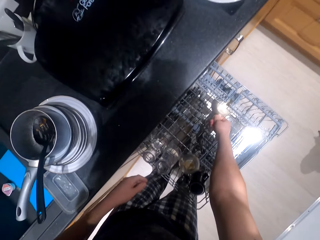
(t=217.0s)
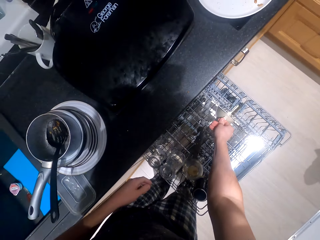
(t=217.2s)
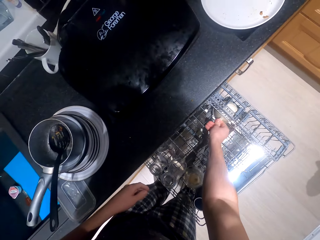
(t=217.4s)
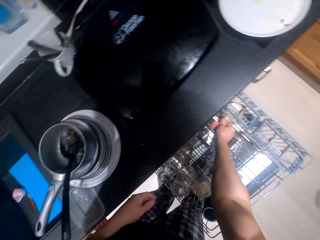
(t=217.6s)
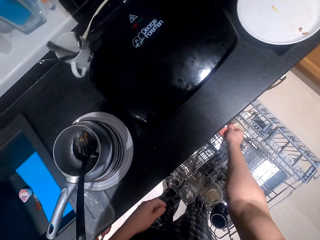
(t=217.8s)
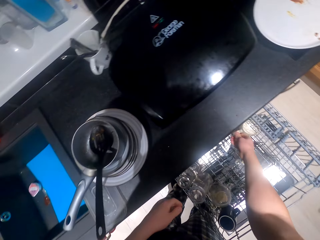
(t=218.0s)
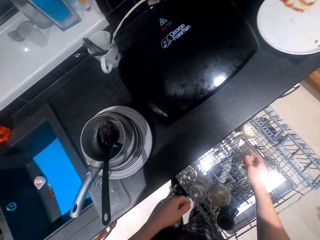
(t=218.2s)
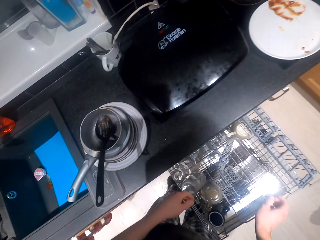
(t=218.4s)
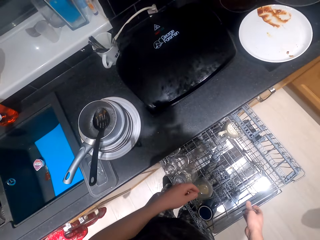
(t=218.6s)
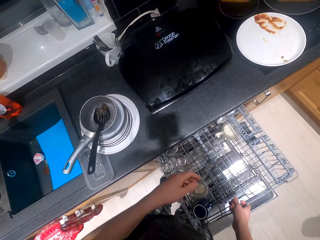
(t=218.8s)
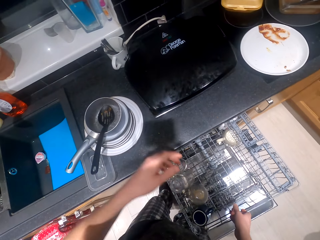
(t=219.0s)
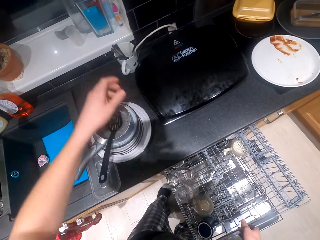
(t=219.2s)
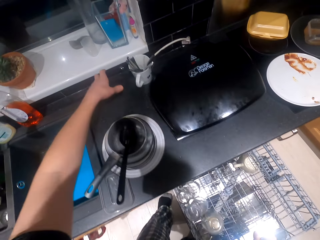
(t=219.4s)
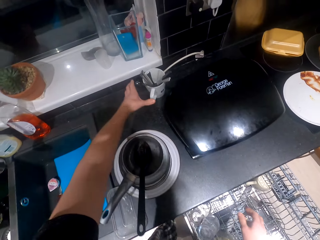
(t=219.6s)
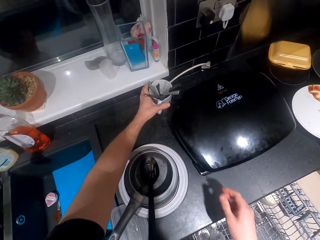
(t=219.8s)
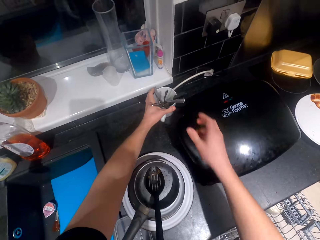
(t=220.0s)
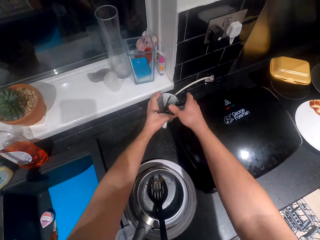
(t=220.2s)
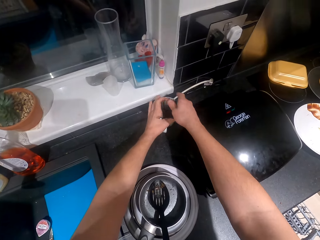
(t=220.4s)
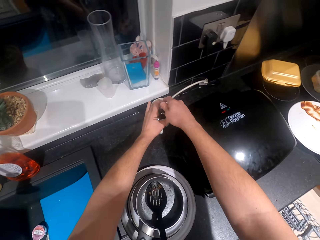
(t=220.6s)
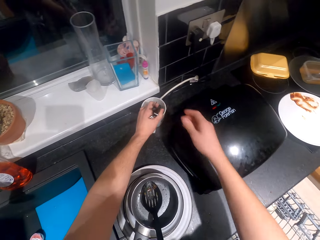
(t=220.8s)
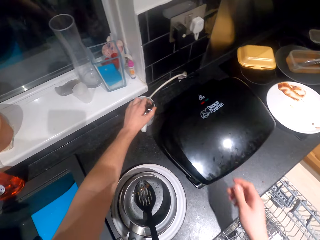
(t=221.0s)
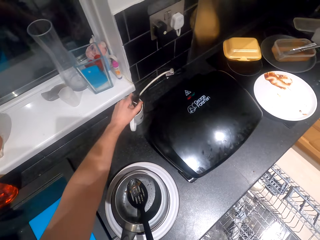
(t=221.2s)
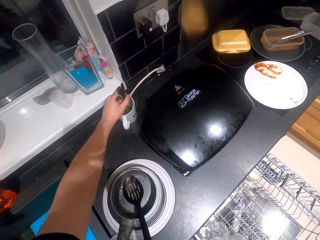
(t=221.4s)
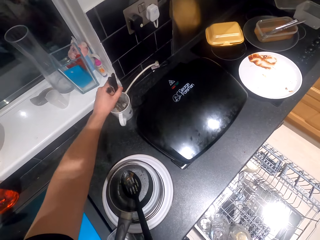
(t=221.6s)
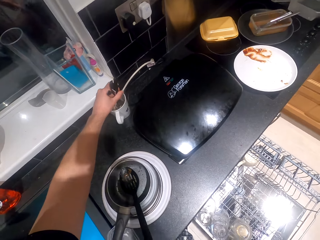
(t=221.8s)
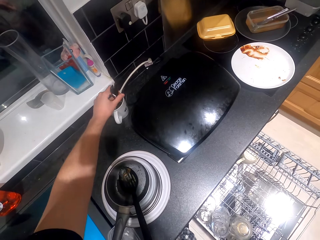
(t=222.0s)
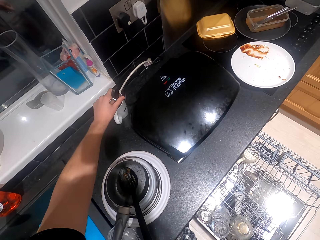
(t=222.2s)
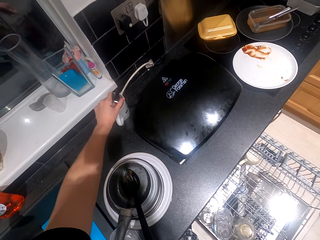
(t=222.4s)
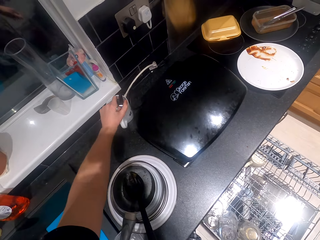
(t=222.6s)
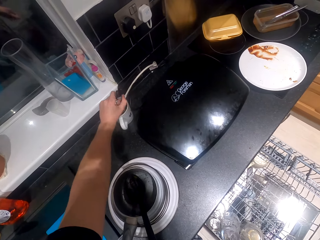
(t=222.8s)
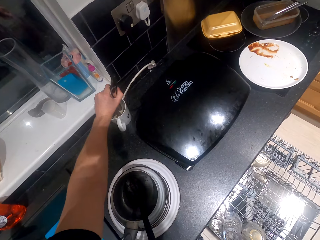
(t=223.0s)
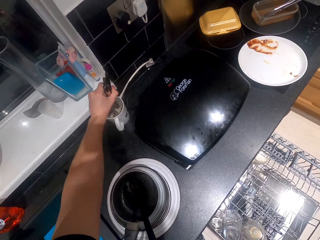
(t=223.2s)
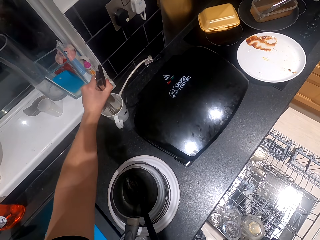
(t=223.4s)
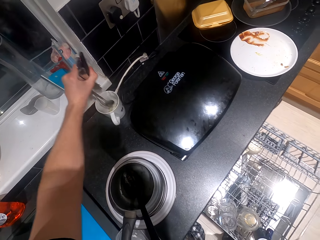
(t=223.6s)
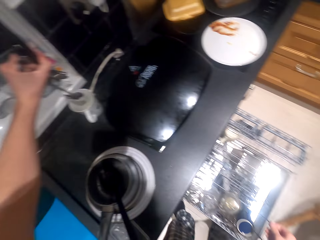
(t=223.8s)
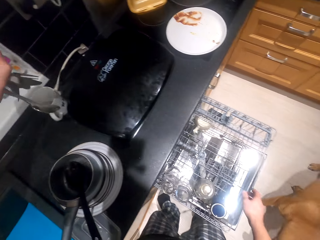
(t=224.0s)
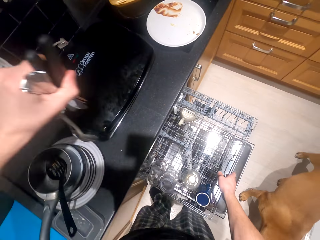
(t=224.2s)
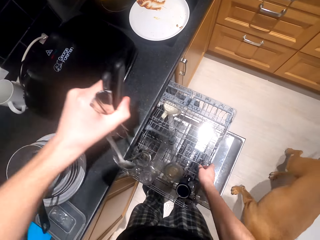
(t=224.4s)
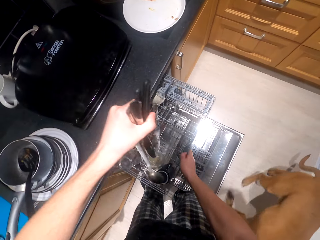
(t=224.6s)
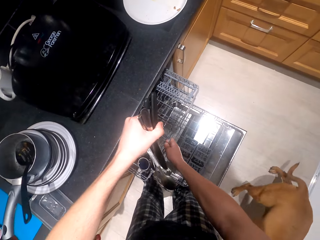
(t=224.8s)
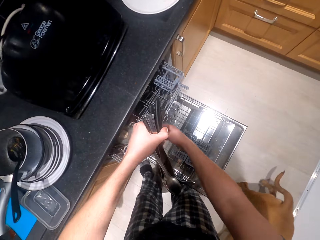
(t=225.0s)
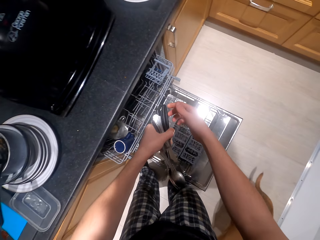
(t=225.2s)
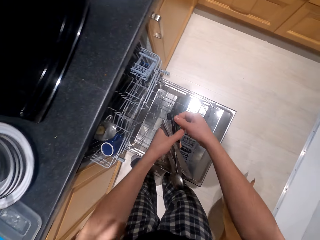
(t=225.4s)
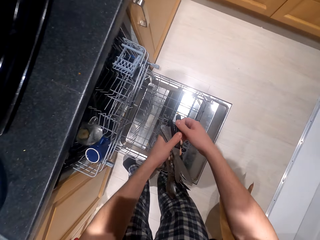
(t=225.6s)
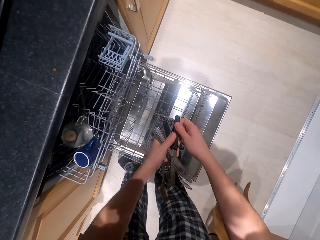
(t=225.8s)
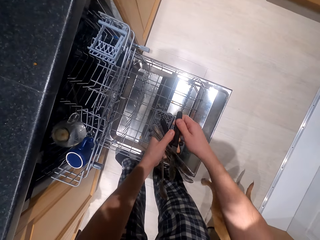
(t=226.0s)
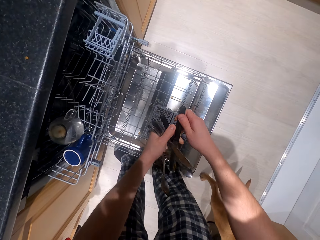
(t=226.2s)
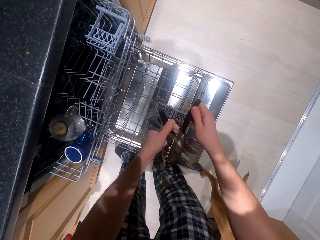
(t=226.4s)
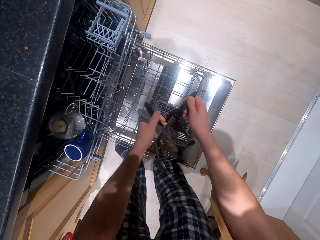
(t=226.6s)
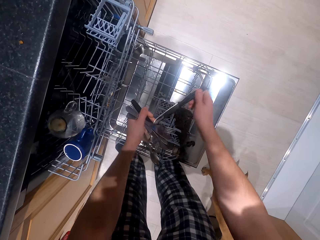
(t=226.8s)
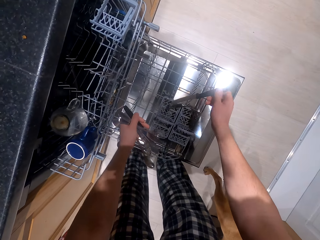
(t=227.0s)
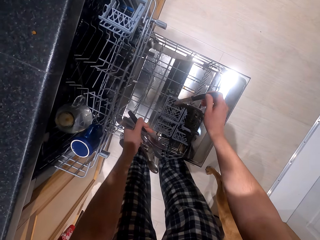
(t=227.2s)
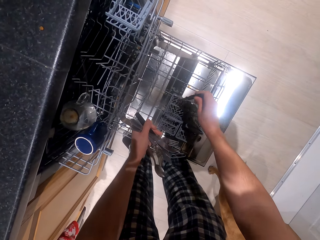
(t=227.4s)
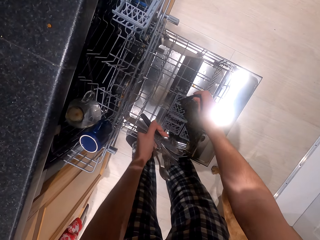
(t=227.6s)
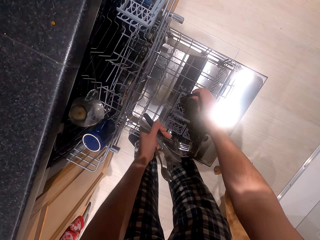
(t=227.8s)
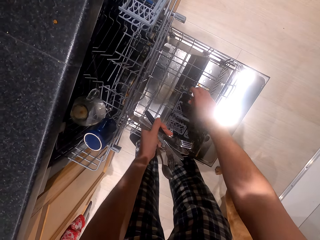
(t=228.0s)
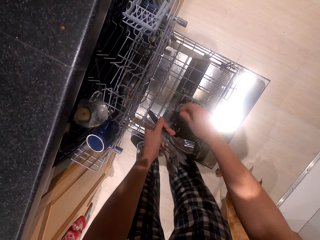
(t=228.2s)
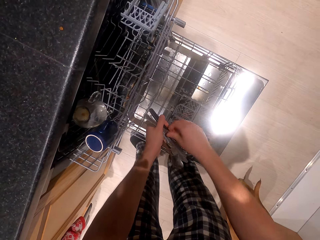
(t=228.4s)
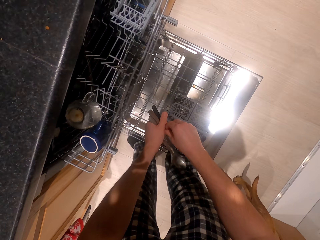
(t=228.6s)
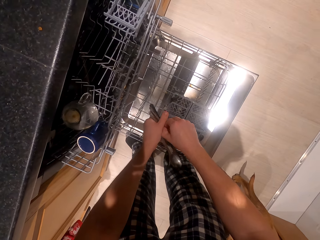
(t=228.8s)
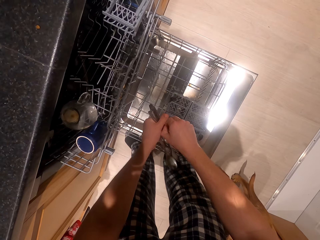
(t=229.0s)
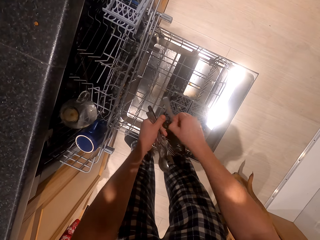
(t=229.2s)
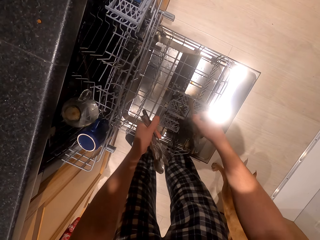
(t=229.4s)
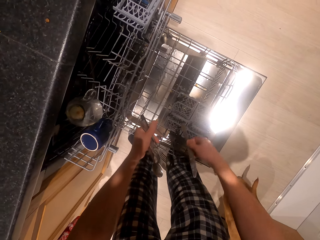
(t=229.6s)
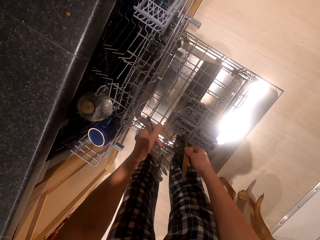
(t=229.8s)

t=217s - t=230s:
The camera wearer picks spoons from the kitchen surface. They put the spoons in the drawer.

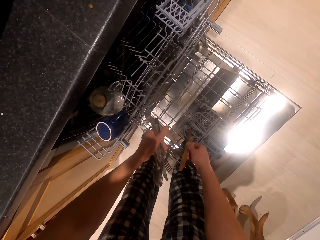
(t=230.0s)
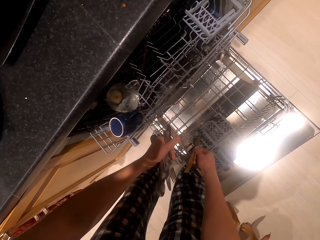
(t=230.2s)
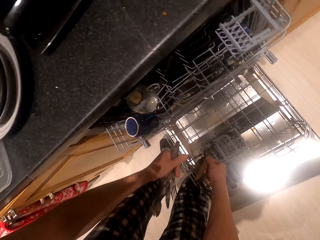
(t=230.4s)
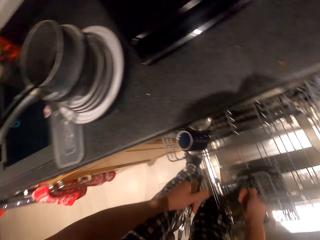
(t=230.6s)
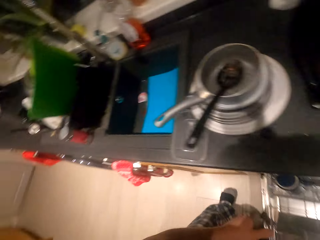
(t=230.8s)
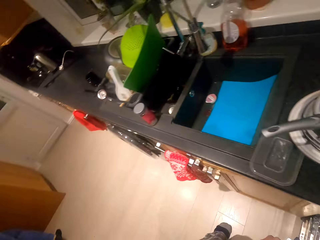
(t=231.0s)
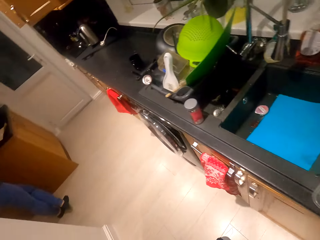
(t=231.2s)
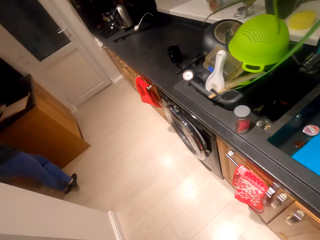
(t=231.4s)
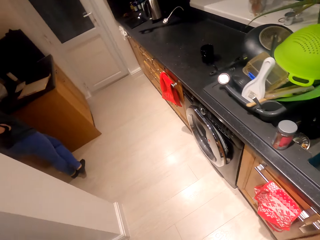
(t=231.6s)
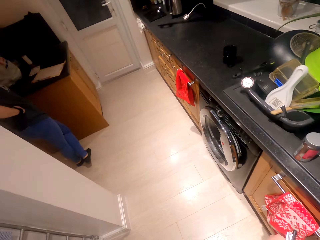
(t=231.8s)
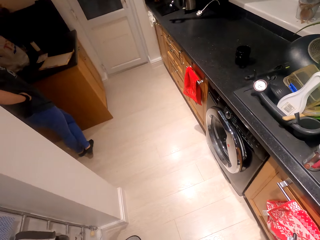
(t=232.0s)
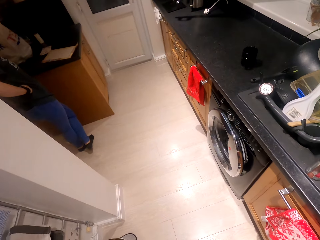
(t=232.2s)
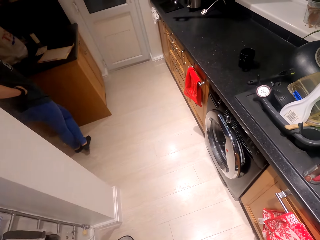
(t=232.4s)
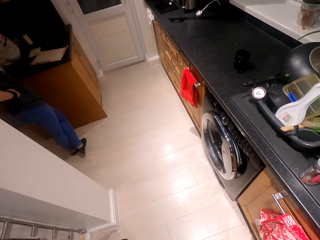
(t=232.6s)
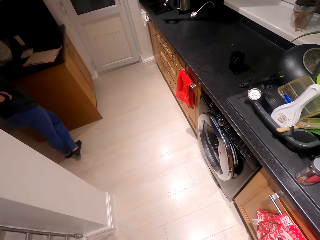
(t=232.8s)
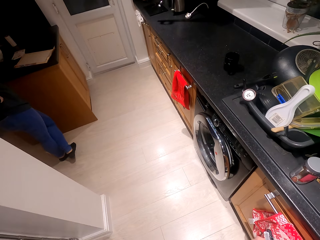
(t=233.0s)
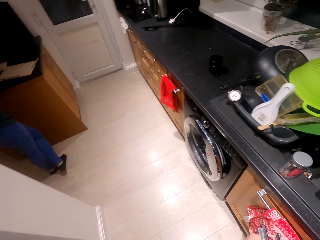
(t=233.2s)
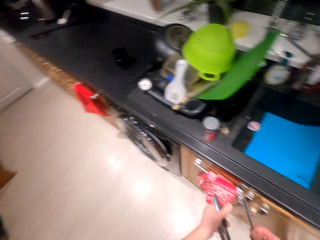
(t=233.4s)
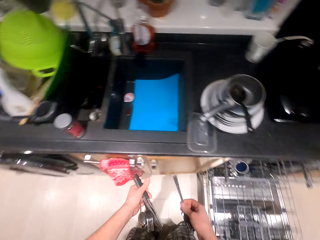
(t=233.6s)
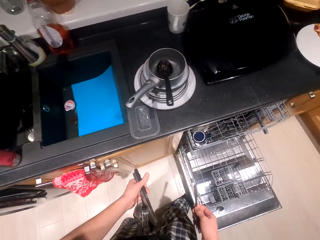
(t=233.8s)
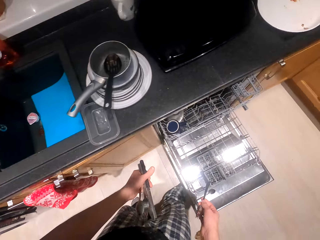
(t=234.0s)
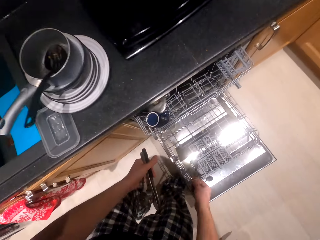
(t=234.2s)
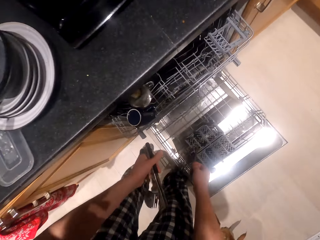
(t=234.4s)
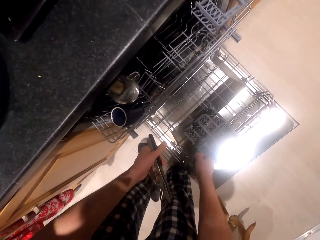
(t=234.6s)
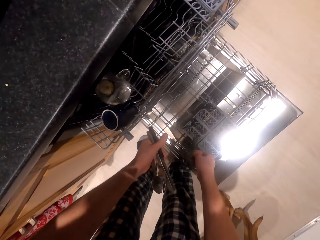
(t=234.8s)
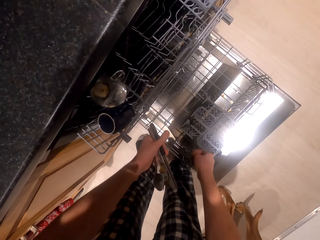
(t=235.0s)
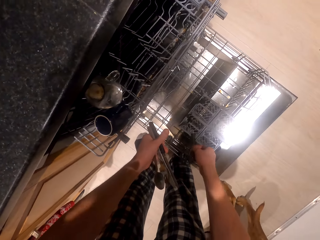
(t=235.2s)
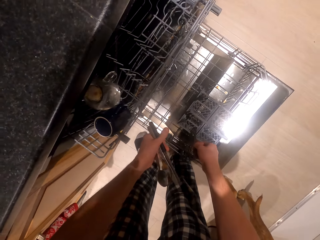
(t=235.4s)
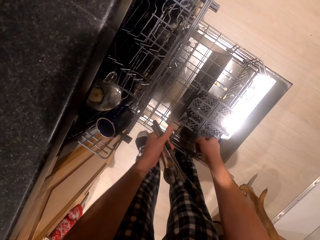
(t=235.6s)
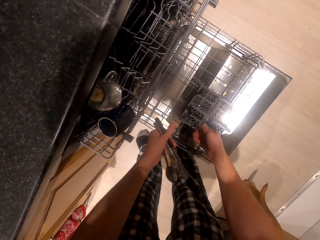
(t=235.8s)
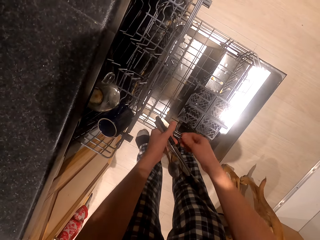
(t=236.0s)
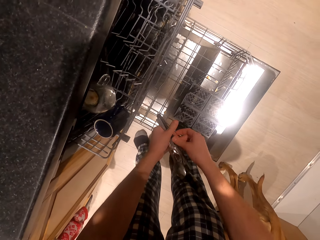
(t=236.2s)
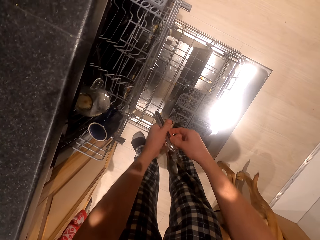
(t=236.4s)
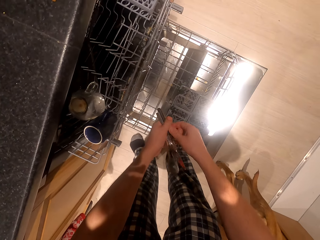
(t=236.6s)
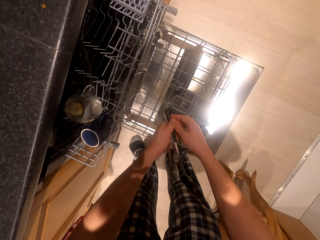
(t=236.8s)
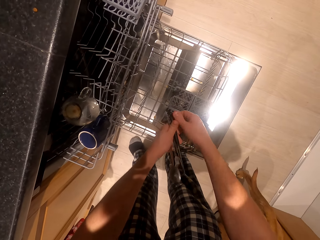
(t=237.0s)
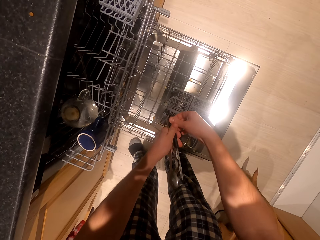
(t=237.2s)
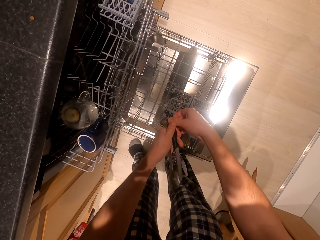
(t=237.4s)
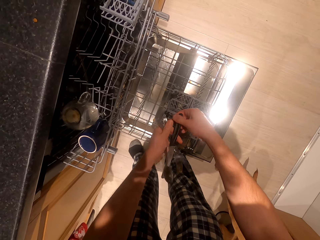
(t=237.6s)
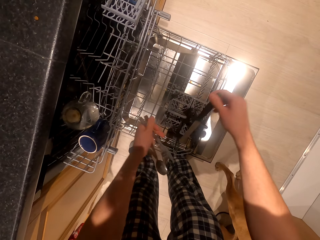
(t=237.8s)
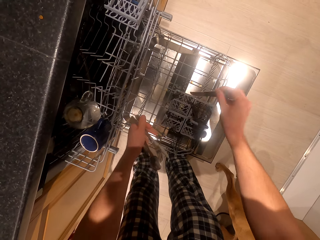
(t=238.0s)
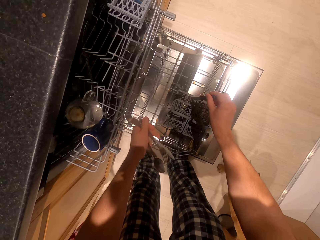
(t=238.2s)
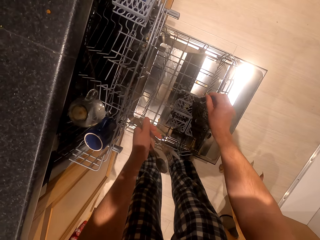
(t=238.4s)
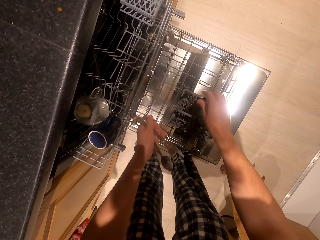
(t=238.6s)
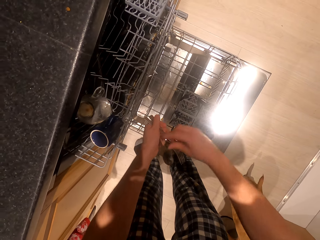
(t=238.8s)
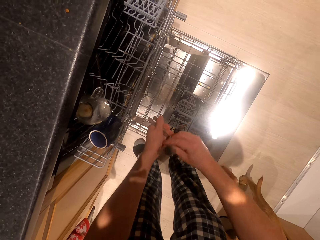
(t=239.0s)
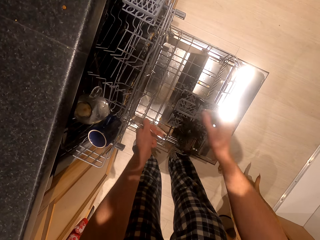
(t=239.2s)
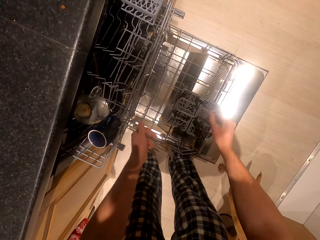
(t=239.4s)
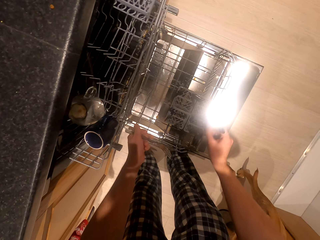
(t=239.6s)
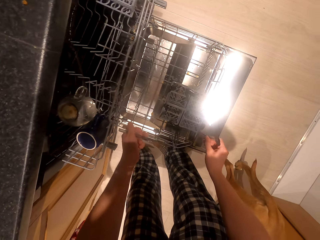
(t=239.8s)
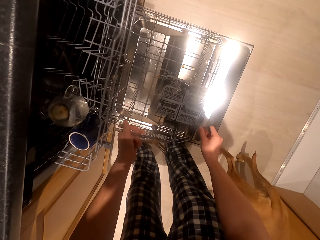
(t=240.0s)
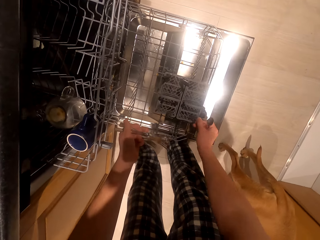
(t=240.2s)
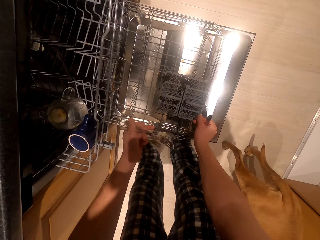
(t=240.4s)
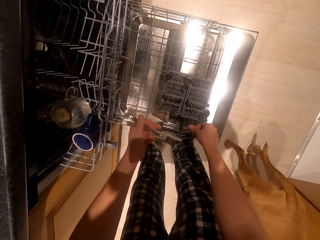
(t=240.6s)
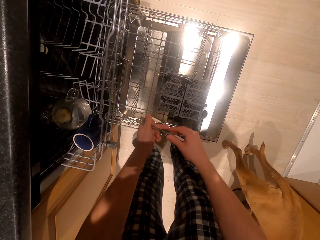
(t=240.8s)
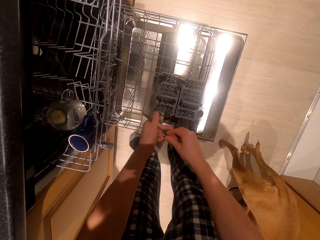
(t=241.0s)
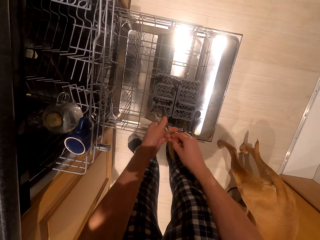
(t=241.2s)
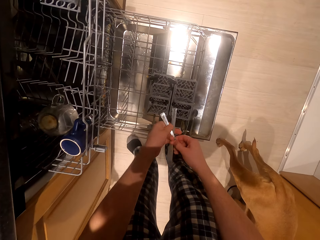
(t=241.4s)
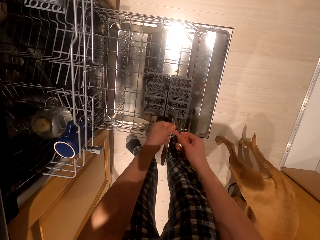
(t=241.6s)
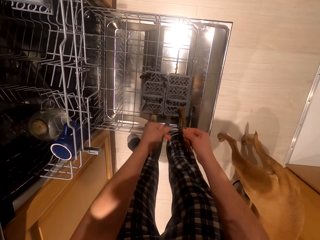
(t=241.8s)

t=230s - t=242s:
The camera wearer looks around. They move around. They put spoons in the drawer.
